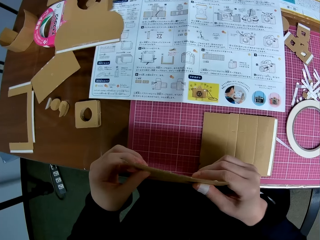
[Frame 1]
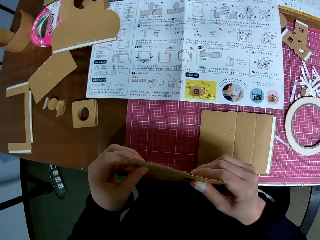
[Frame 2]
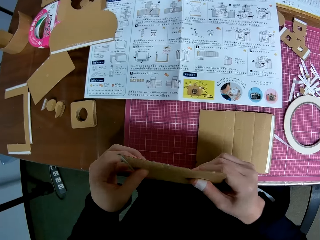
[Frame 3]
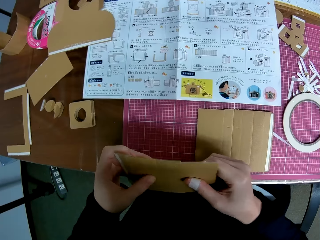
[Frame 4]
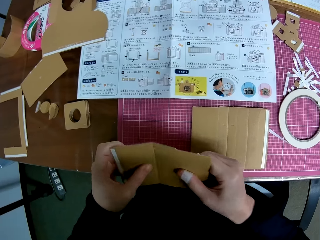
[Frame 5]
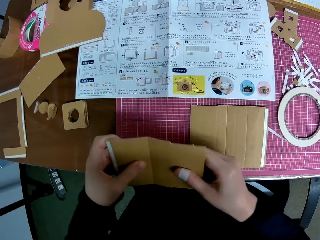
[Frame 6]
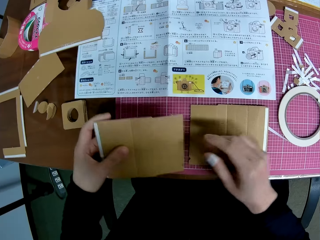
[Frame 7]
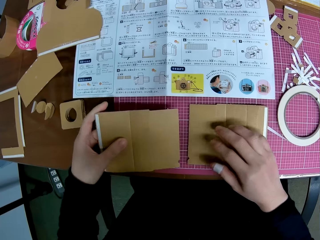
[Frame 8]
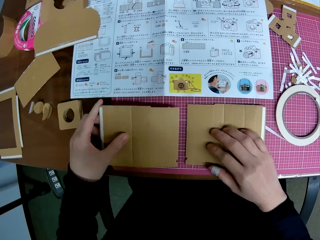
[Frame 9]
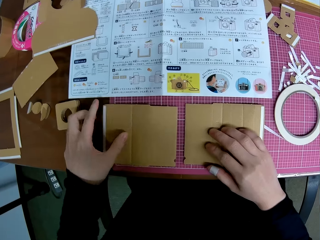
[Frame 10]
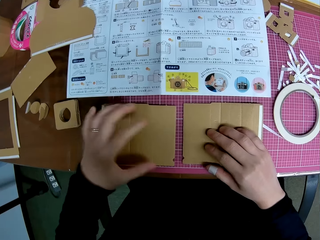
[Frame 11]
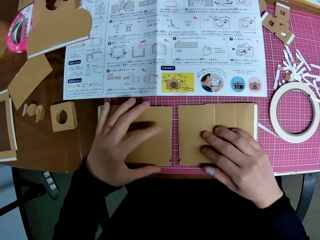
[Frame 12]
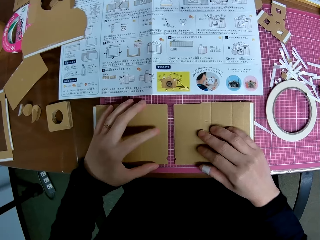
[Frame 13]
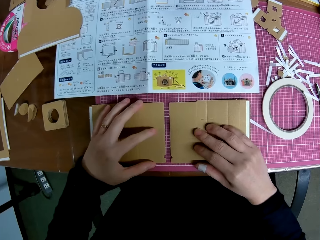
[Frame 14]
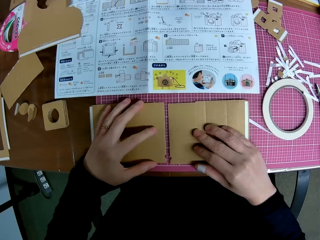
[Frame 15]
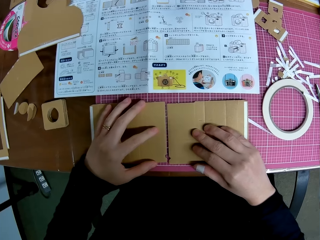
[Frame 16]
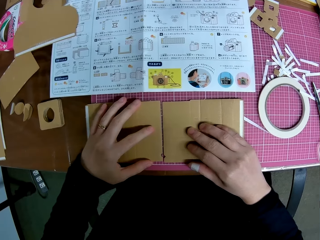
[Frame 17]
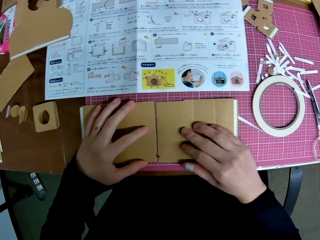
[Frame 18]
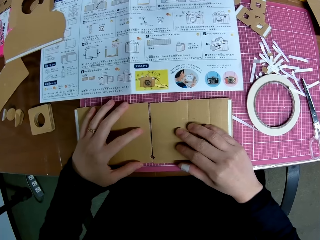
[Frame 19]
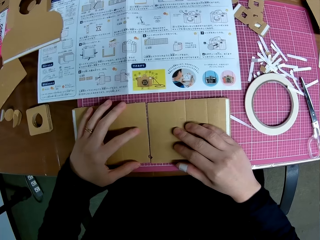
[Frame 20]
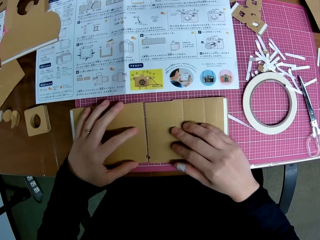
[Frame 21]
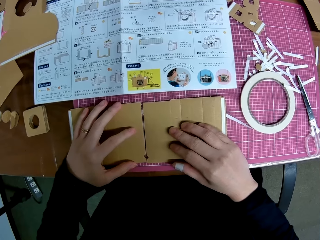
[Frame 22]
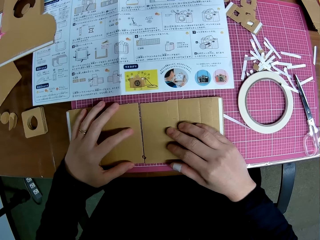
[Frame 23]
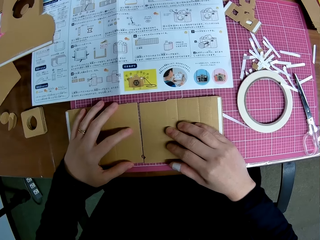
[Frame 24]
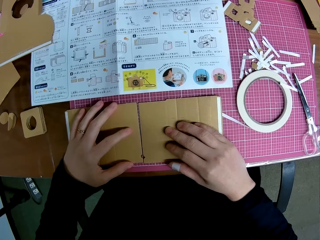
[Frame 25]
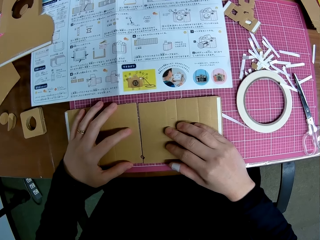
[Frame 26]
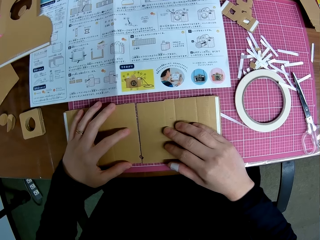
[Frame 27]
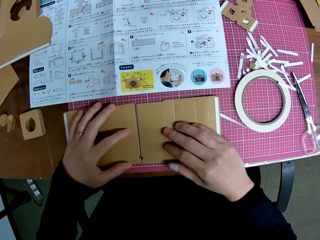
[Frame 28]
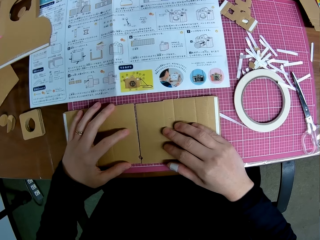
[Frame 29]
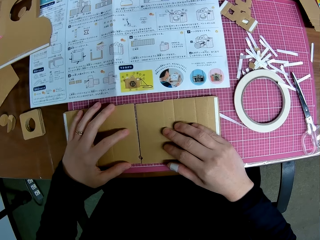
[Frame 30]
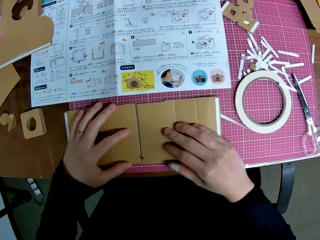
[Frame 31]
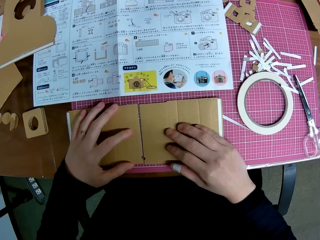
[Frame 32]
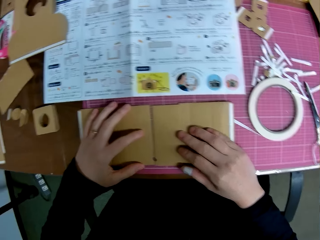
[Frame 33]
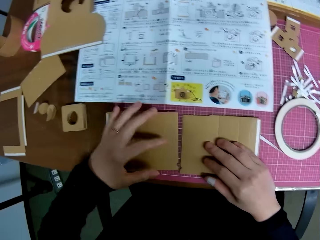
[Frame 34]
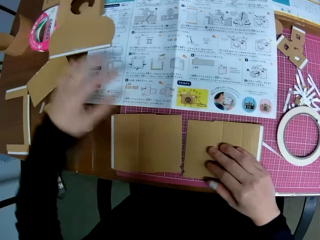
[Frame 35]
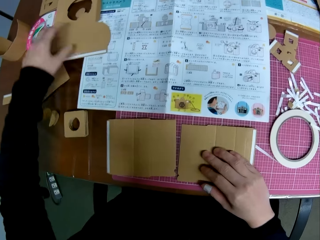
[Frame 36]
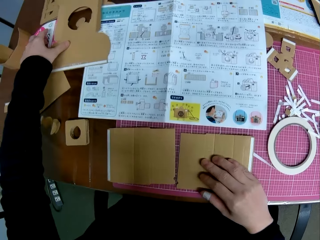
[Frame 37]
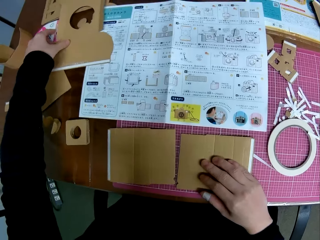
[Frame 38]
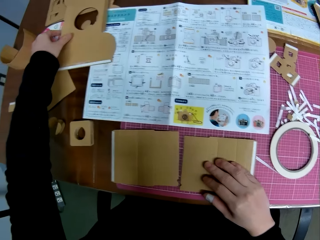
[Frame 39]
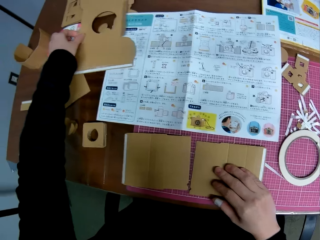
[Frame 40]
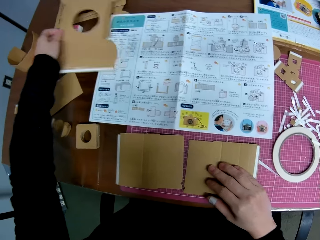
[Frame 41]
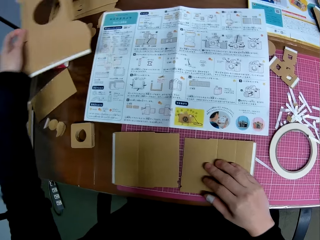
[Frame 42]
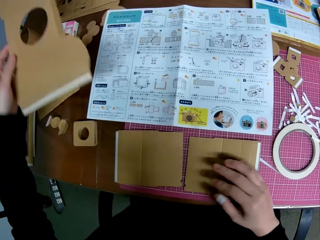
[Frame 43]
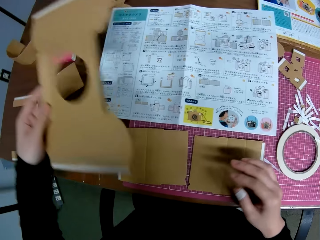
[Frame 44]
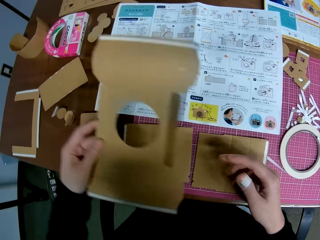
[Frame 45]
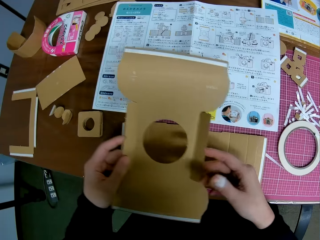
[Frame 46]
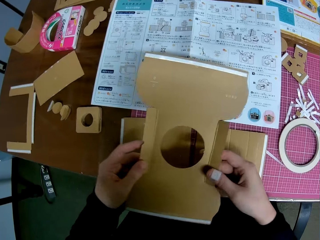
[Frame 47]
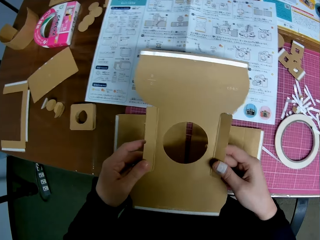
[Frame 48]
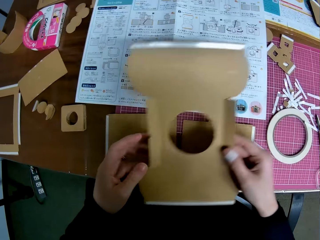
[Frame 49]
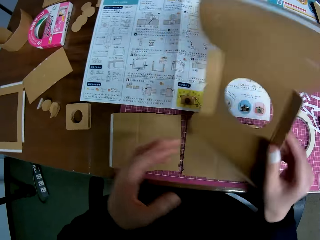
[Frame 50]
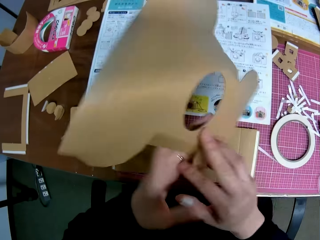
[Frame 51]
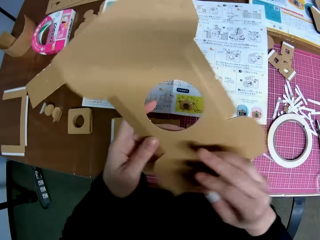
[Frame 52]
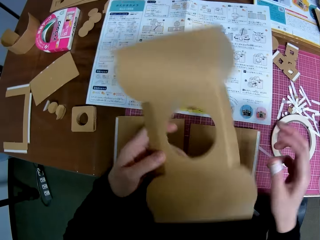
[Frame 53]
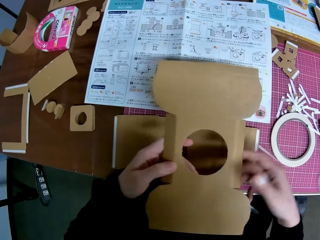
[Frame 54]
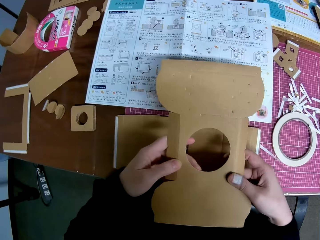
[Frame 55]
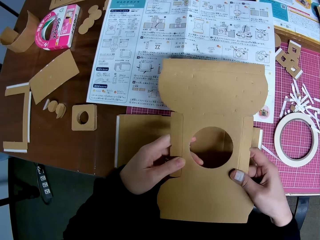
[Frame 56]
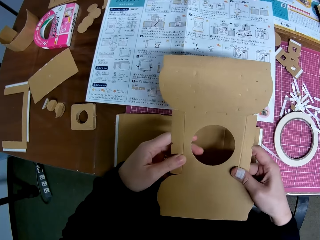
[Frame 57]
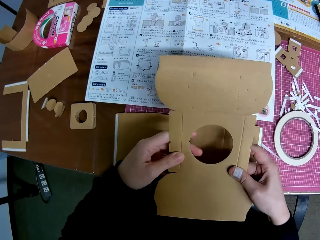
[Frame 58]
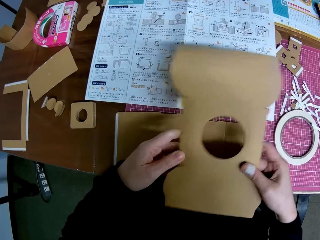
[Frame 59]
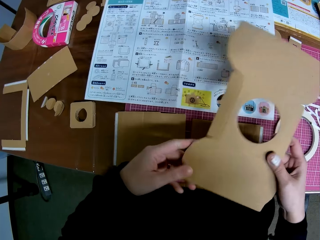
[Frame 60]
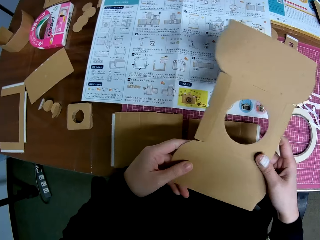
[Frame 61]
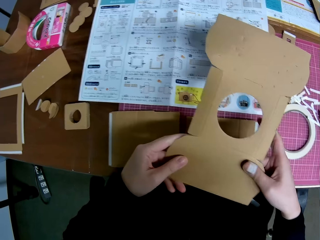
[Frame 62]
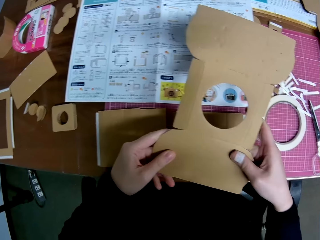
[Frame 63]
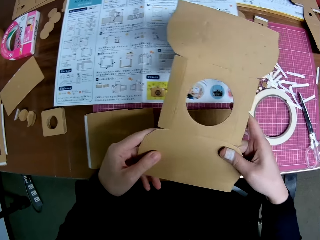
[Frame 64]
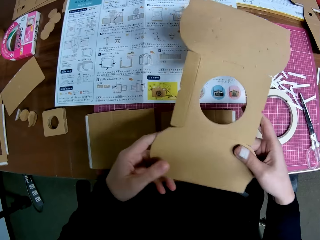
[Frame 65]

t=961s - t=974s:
The camera wearer drops the papercraft or cardboard camera model piece on the cutting mat. They hold the cardboard camera model piece with their right hand. They assemble the cardboard camera model pieces. They pick the papercraft beside the manual on the table with their left hand. They hold the papercraft with both hands. They flip the papercraft in their hands. They fold the cardboard camera model piece.

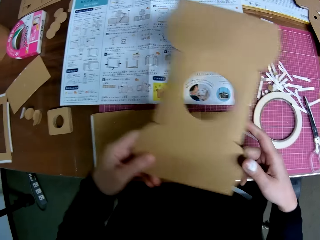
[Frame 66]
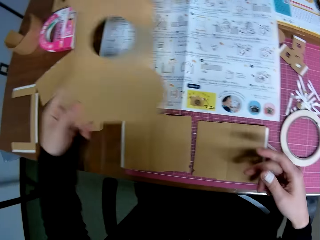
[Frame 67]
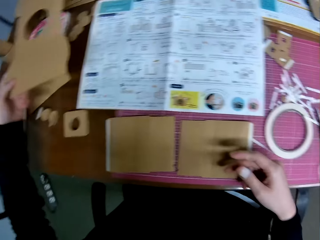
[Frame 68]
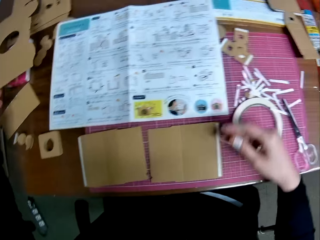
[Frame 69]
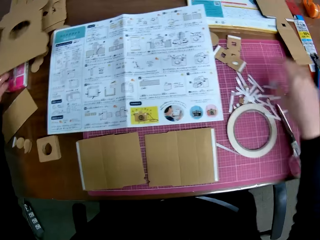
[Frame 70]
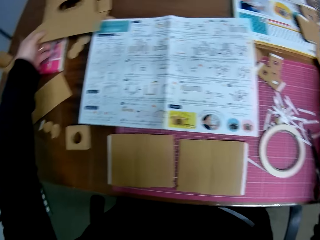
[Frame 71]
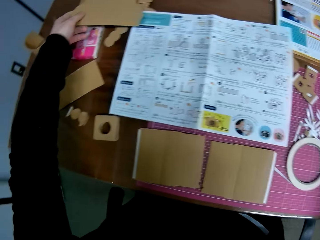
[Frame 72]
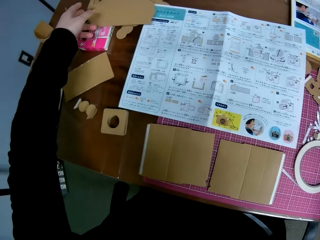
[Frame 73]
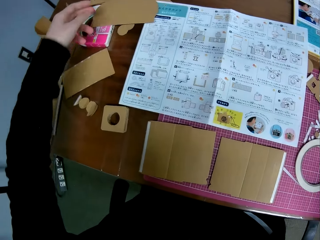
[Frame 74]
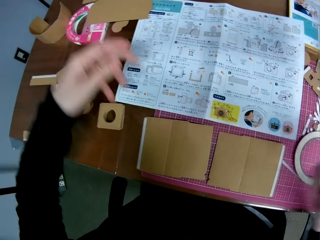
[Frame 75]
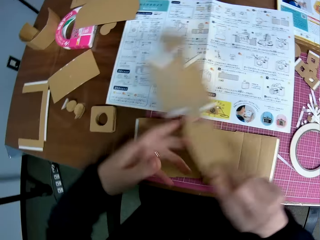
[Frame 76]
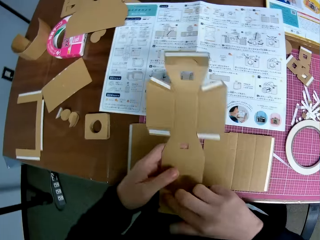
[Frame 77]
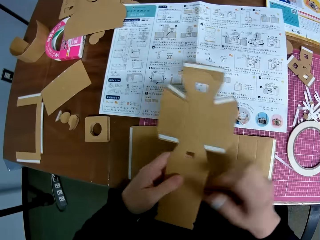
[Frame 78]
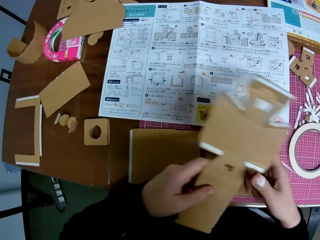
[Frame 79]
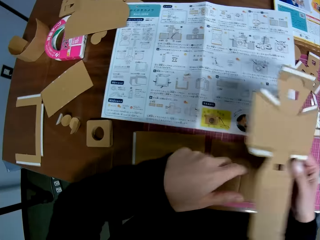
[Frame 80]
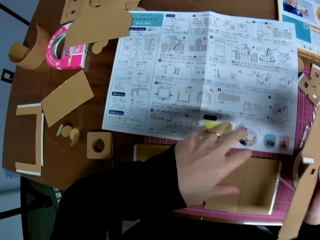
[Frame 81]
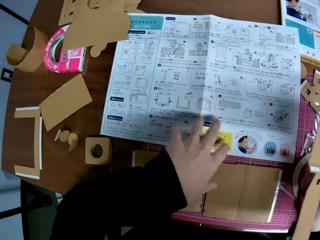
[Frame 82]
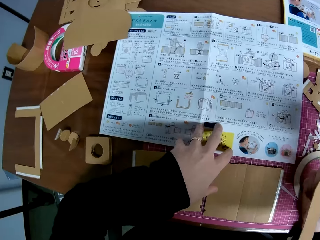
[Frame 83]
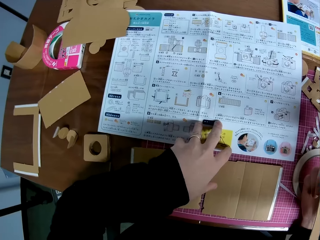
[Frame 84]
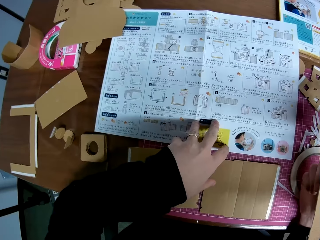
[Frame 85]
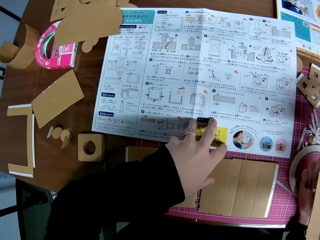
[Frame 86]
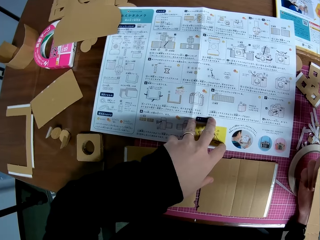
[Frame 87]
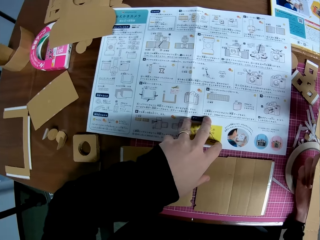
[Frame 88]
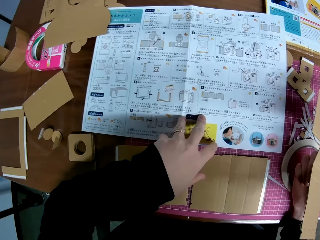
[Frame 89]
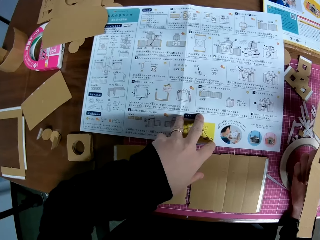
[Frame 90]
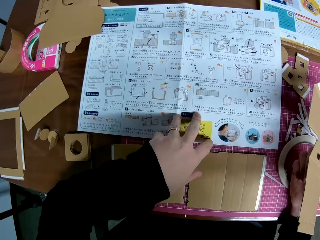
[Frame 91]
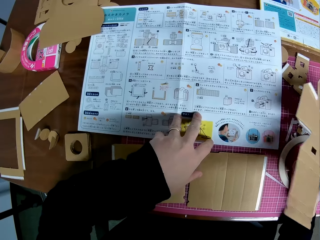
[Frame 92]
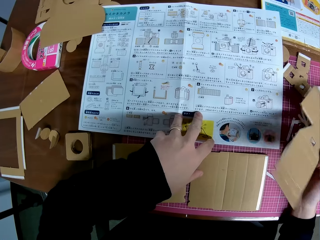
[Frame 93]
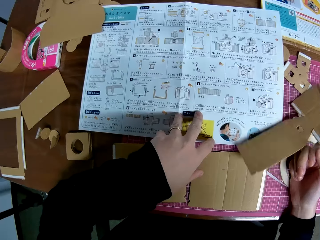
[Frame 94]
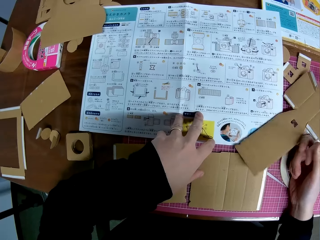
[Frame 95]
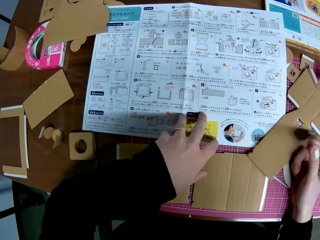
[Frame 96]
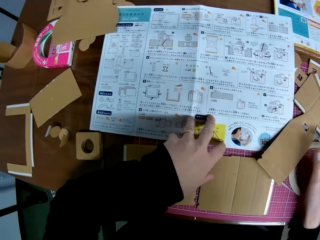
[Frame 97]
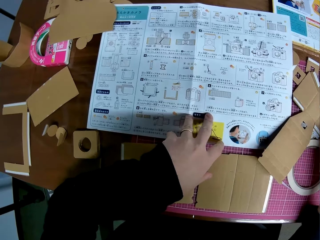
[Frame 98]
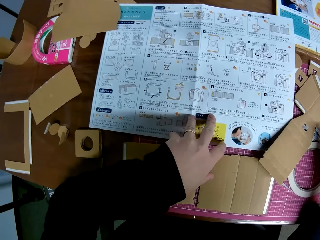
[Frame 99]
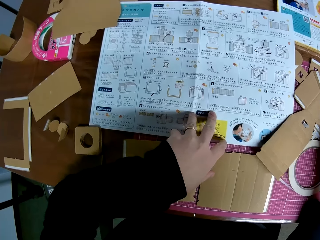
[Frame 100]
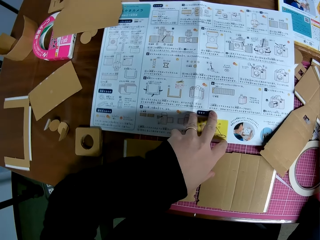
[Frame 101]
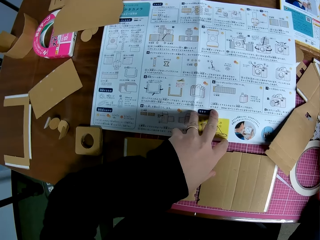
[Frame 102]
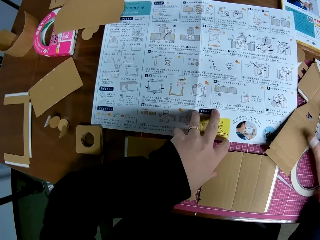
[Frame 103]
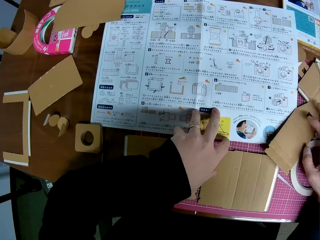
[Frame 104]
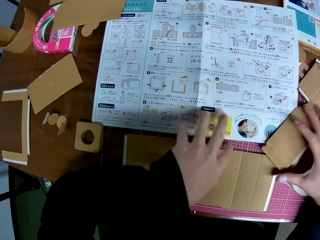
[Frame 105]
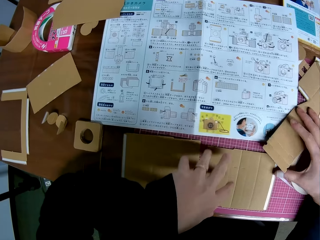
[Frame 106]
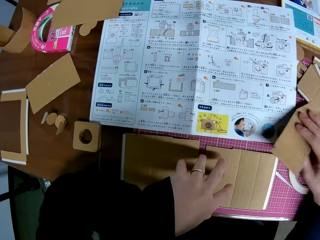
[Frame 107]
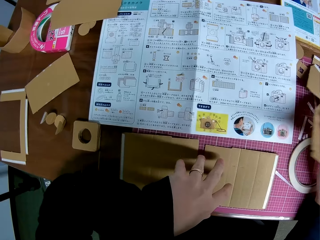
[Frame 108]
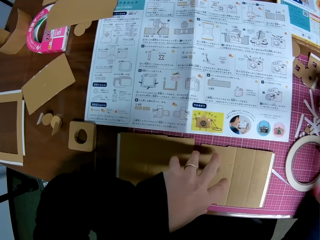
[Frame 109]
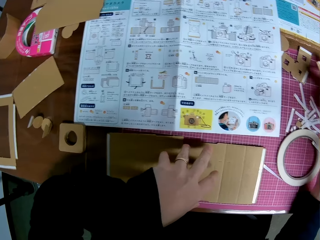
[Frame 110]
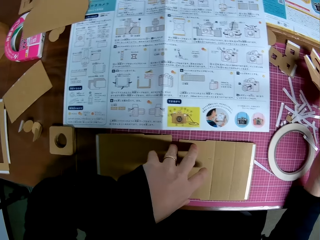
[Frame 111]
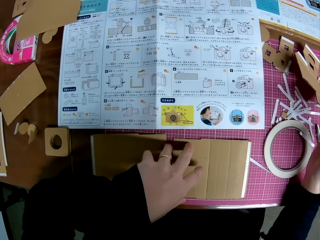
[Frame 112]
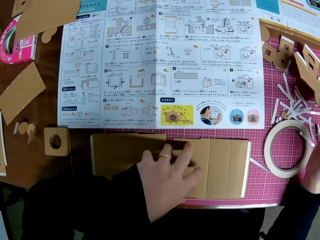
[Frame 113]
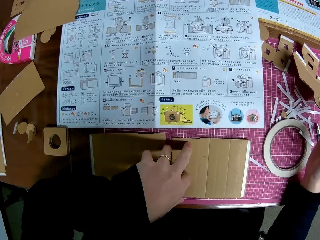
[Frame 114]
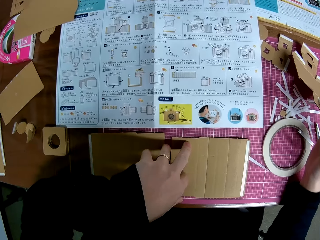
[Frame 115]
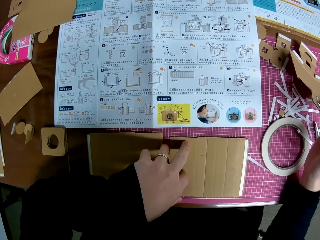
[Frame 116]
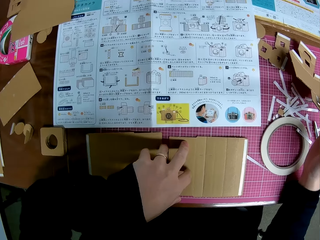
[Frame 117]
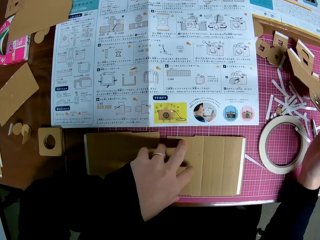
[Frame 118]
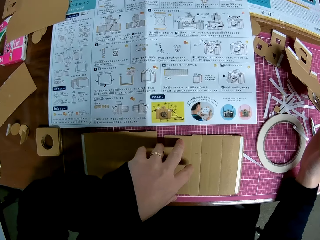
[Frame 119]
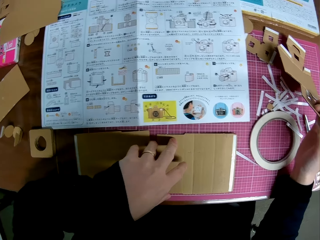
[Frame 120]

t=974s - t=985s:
The camera wearer puts the papercraft or cardboard camera model piece on the table with their left hand. They pick a papercraft on the table with their left hand. They hold the papercraft with both hands. They put their left hand on the manual on the table. They hold the cardboard camera model piece with their right hand. They hold the illustration paper with their left hand. They go through the manual. They drop the papercrafts in their right hand on the cutting mat. They hold the cardboard camera model piece with their left hand. They pick the cardboard camera model piece with their right hand. They adjust the papercraft on the cutting mat with their right hand.
